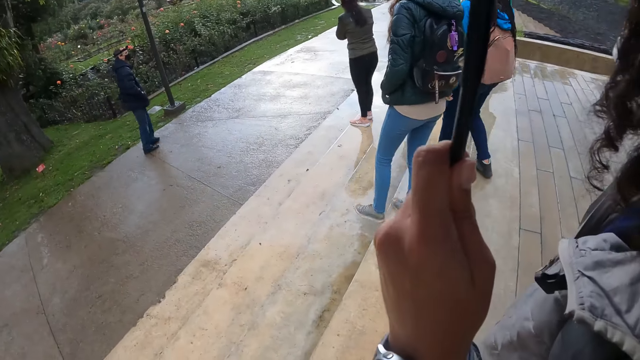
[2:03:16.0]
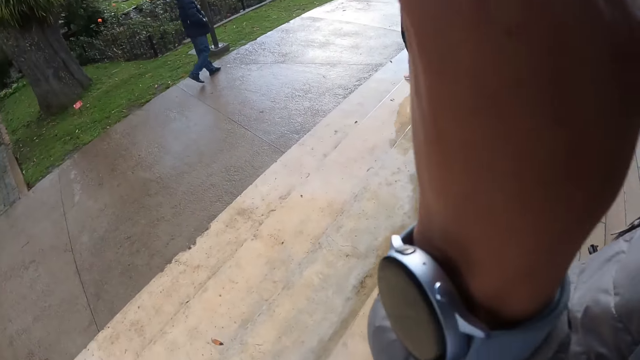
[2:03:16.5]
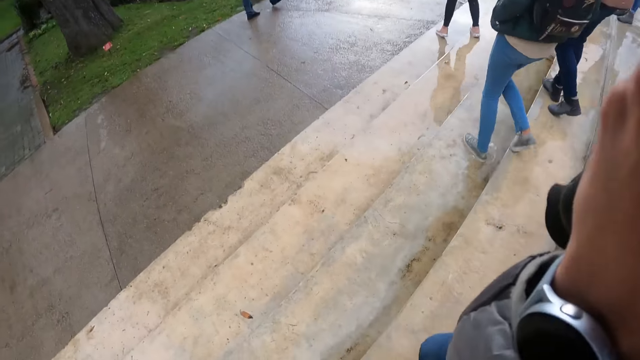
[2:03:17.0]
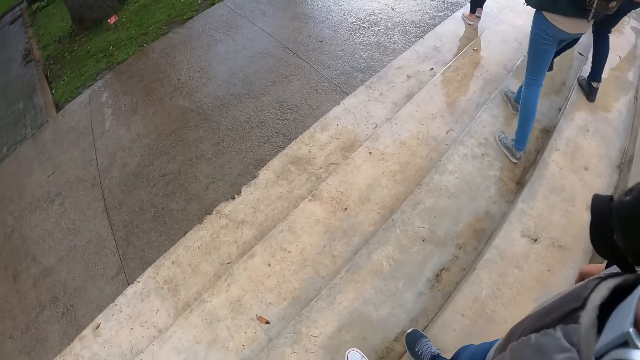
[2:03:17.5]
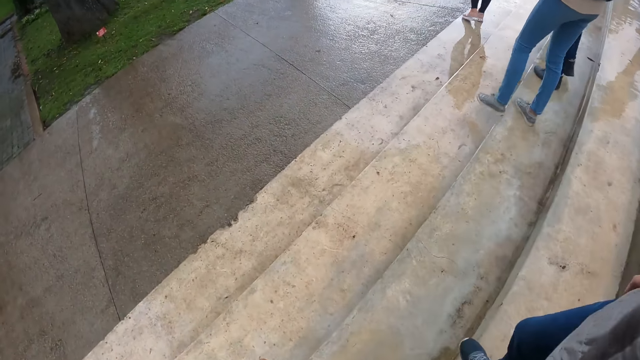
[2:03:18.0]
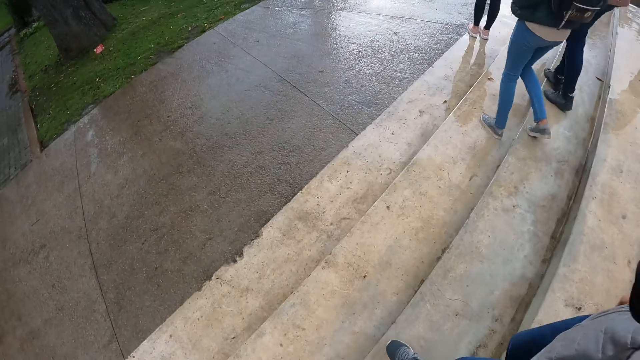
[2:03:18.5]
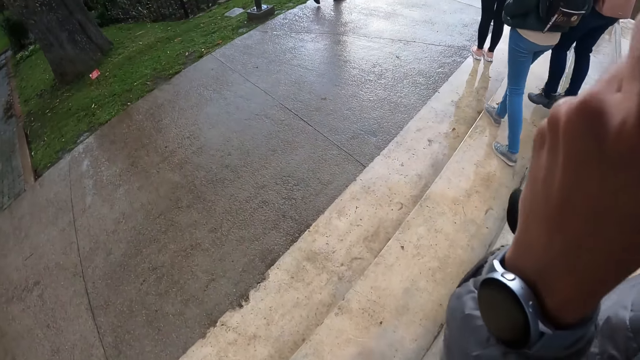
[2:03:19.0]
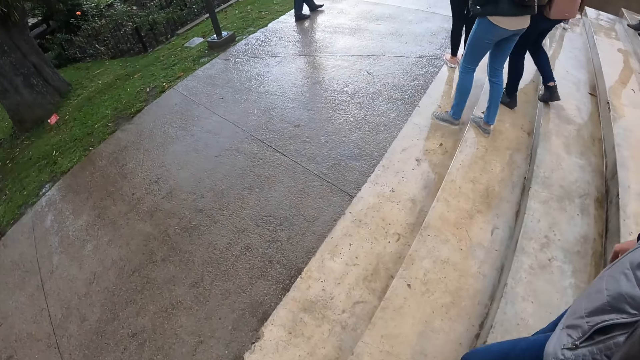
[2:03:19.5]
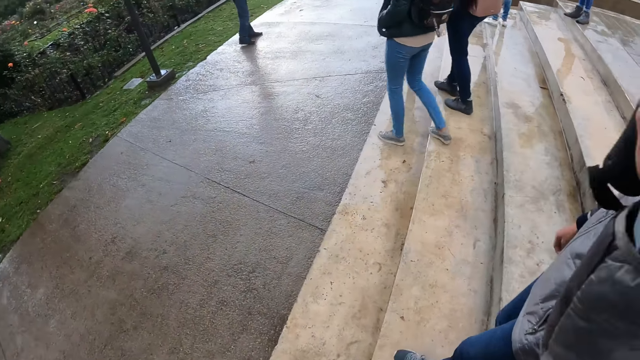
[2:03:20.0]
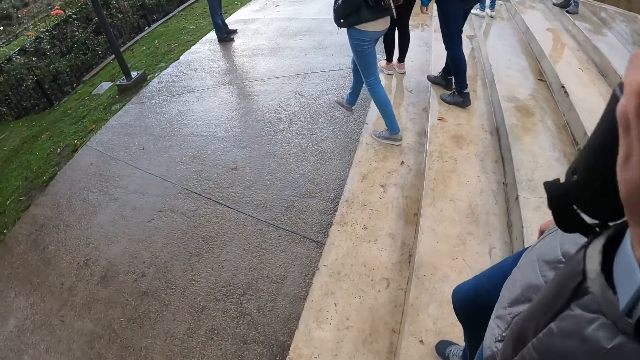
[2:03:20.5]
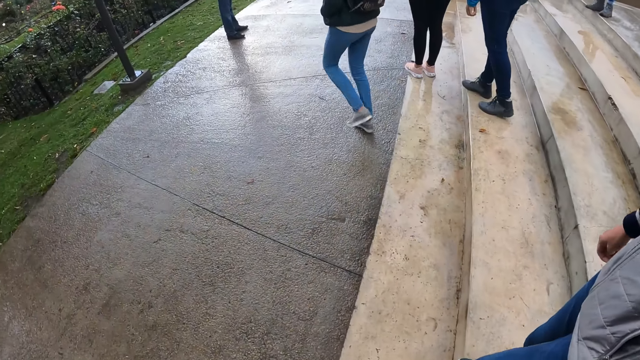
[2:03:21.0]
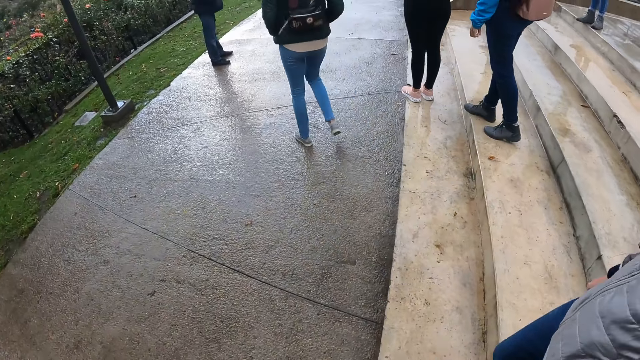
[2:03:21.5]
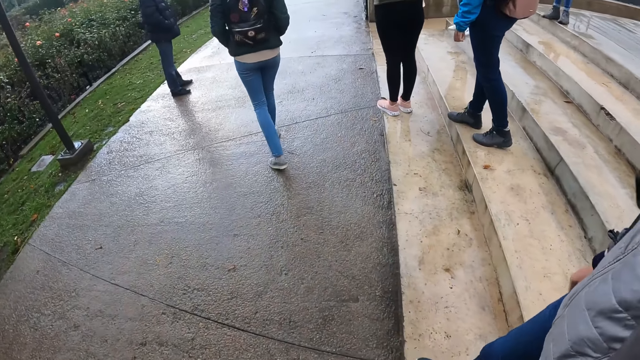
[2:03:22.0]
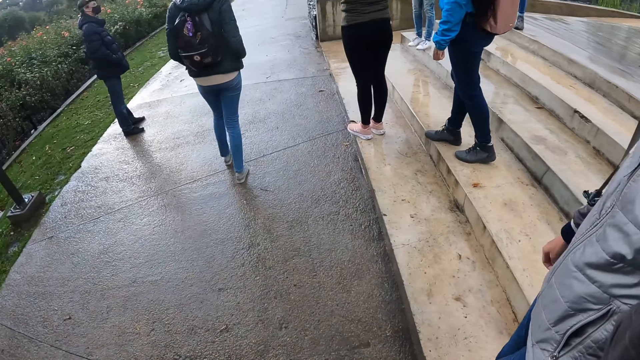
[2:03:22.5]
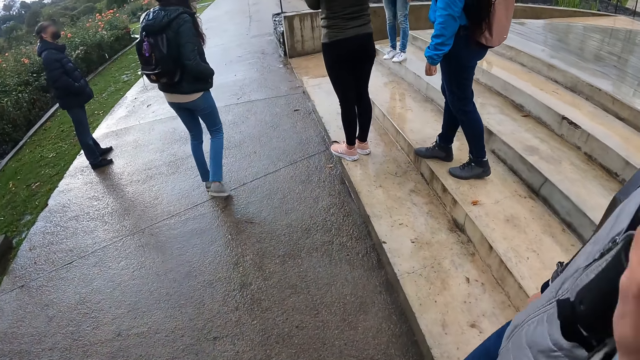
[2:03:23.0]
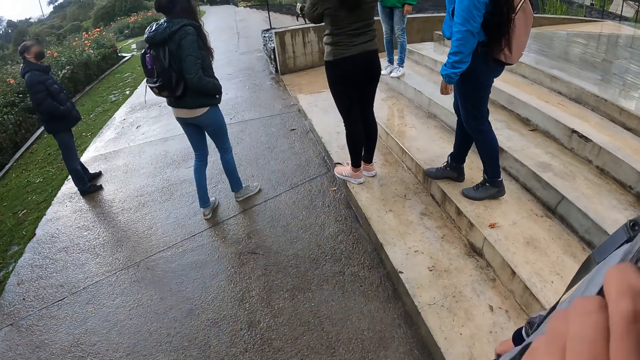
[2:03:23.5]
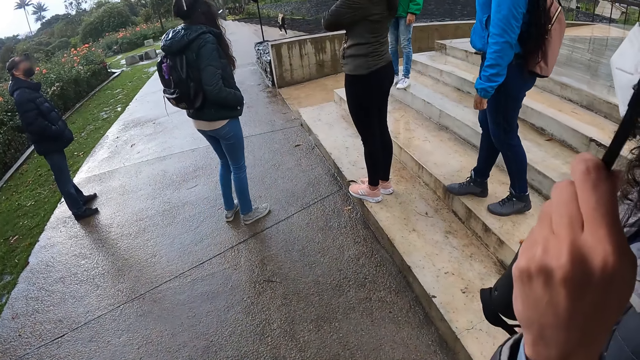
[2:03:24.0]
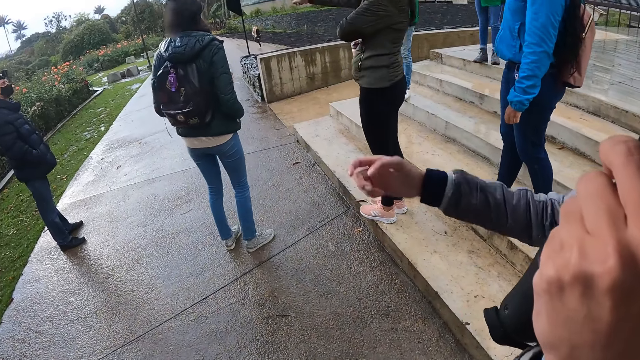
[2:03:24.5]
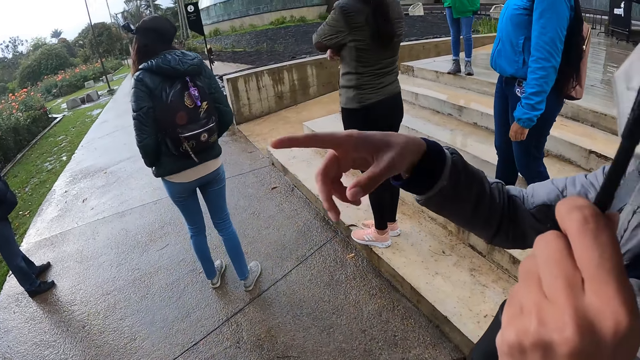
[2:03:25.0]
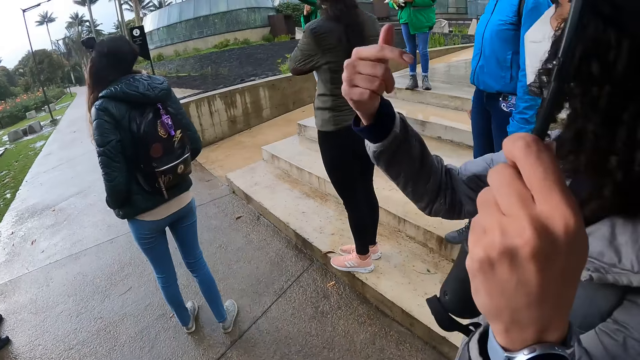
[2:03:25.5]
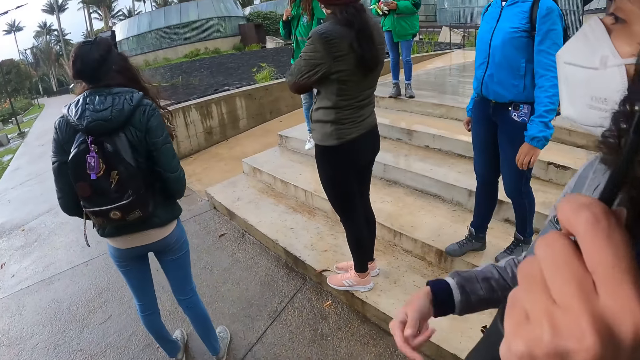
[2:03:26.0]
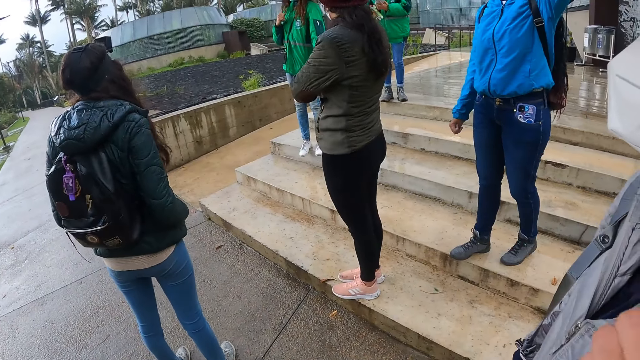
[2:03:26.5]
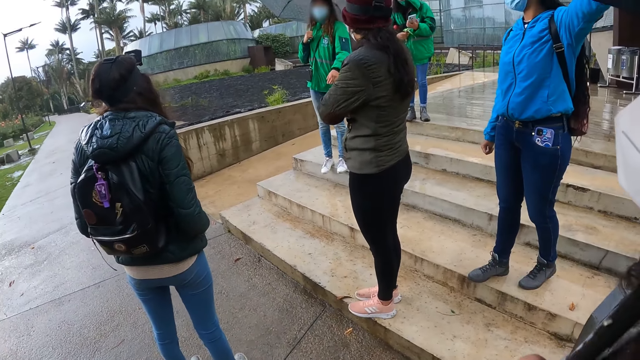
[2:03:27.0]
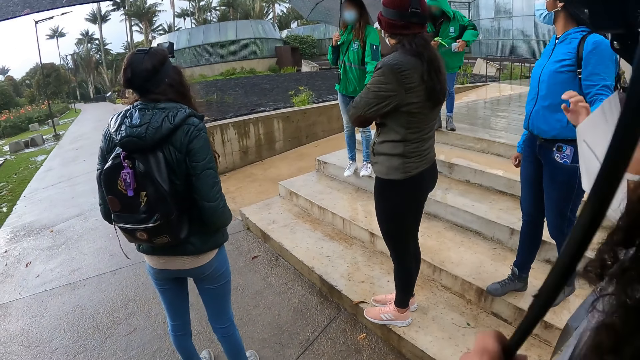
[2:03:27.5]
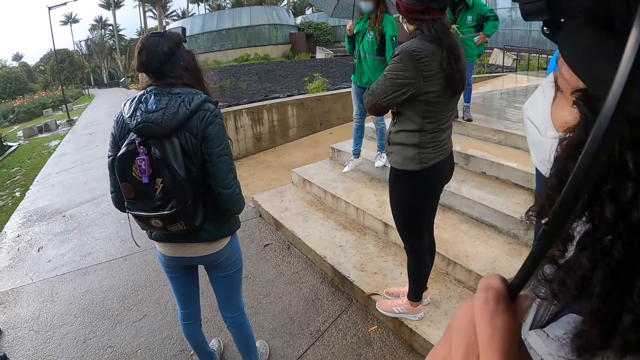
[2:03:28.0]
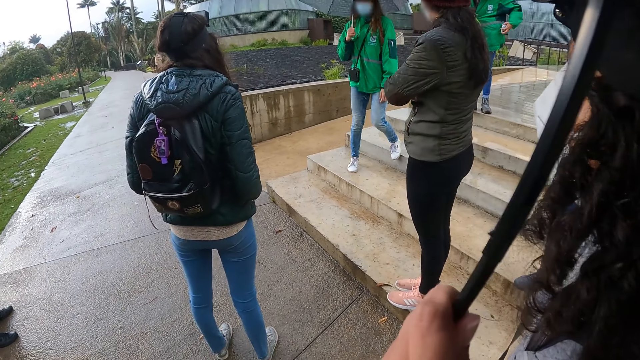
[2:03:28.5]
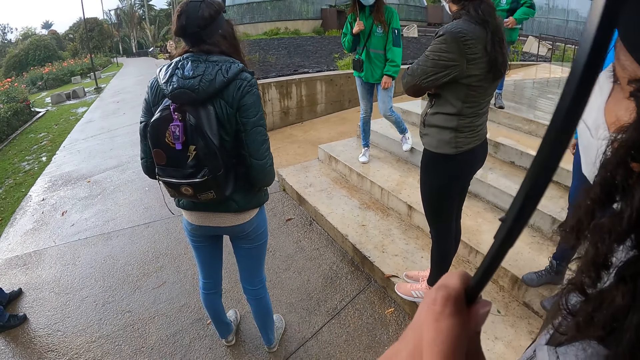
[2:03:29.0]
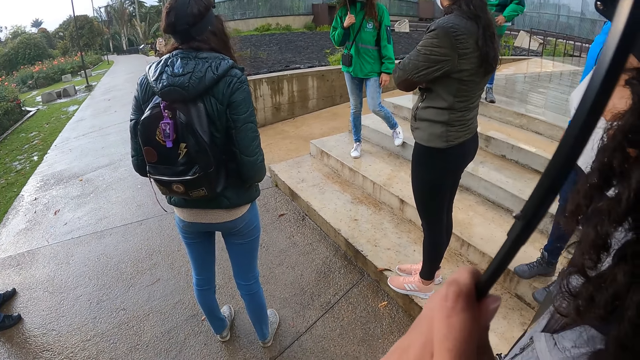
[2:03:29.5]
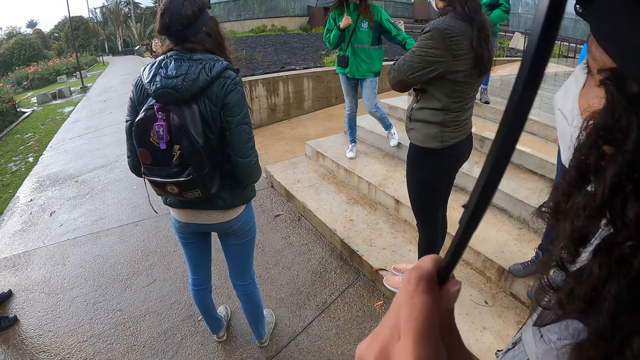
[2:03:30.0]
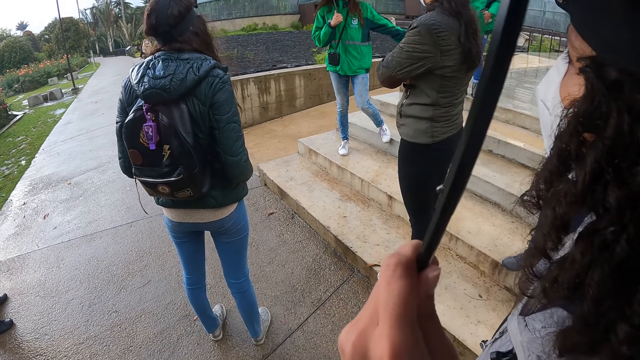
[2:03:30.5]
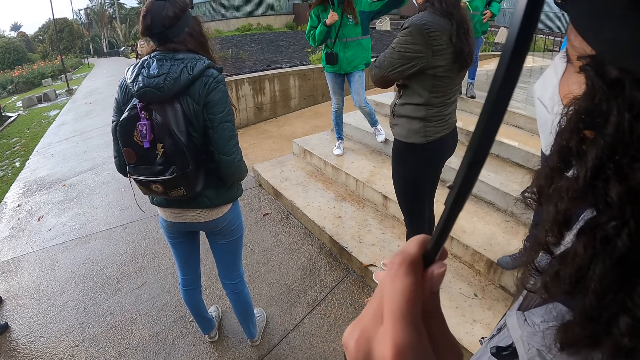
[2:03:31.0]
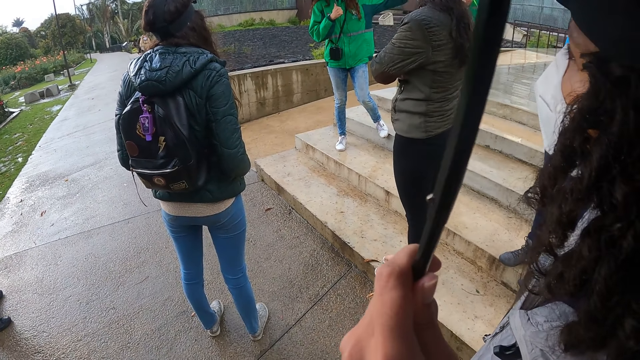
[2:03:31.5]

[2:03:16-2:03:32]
A woman climbs down the stair. Another woman climbs down the stair. The camera wearer climbs down the stair. Another woman moves her hands. The camera wearer looks around the place.

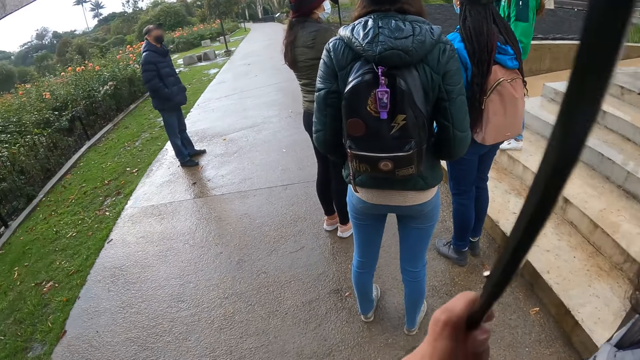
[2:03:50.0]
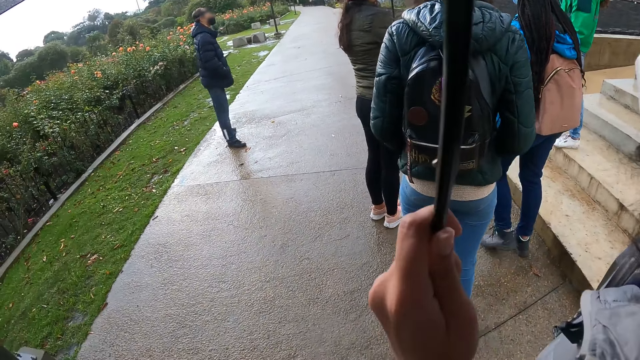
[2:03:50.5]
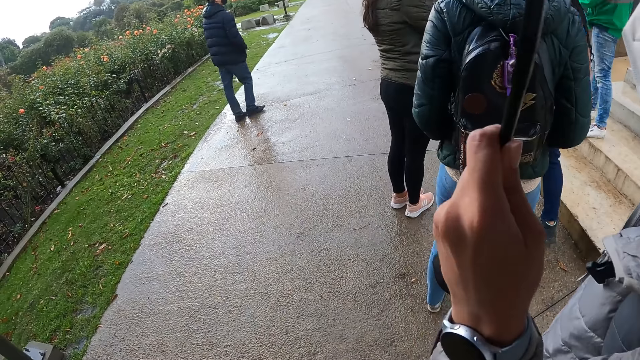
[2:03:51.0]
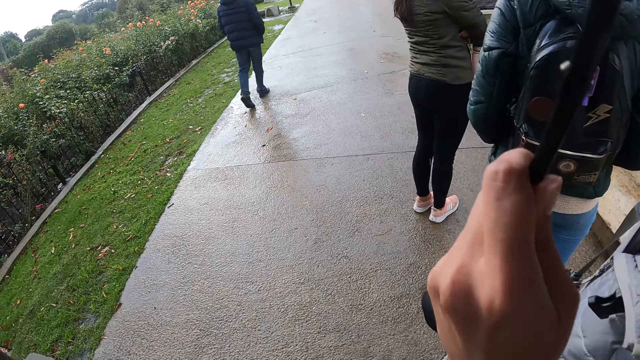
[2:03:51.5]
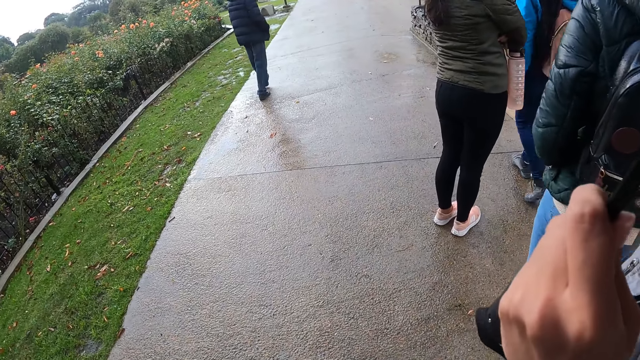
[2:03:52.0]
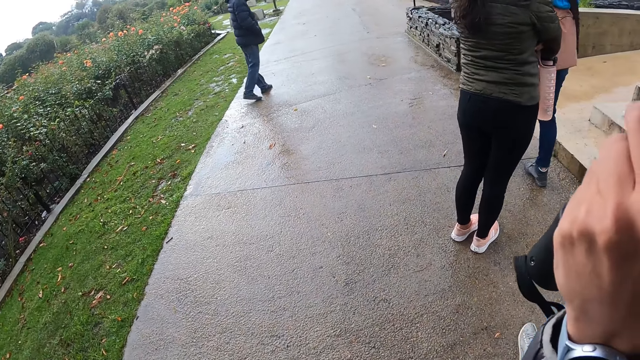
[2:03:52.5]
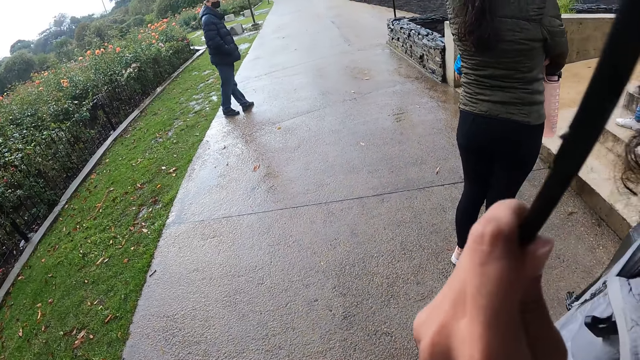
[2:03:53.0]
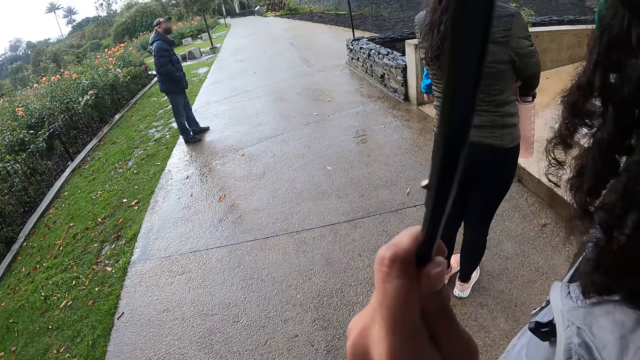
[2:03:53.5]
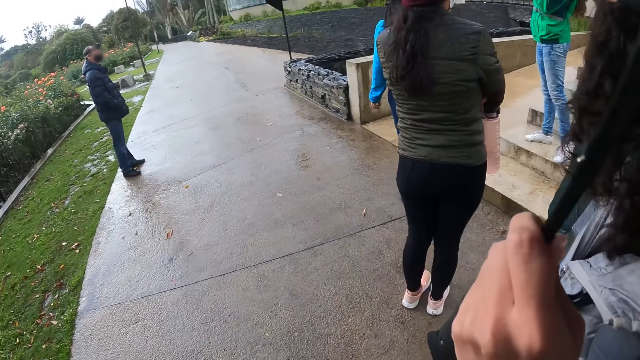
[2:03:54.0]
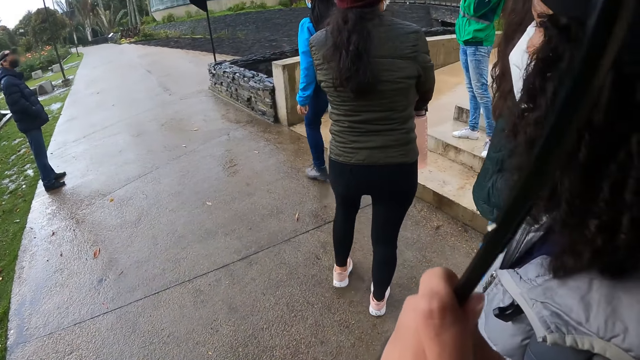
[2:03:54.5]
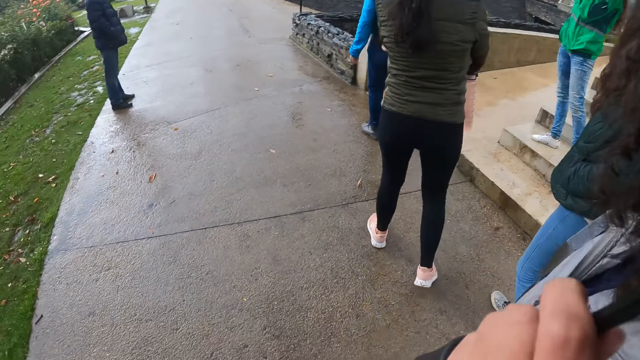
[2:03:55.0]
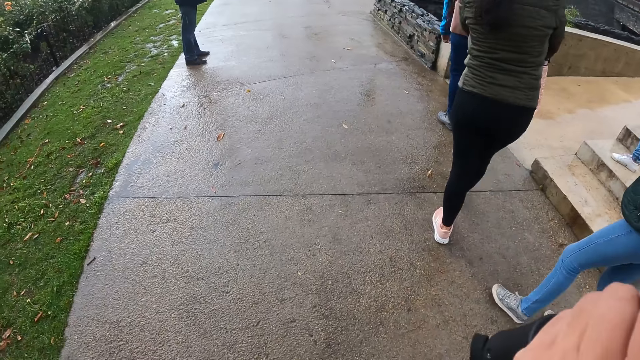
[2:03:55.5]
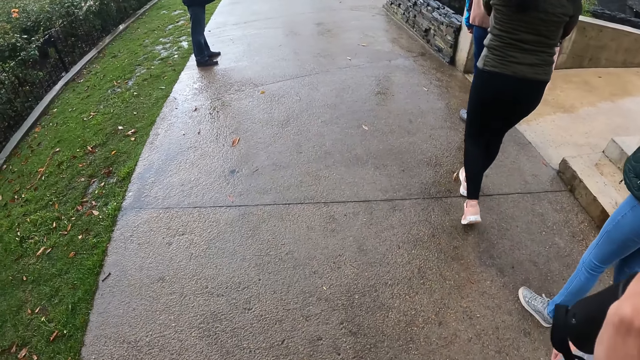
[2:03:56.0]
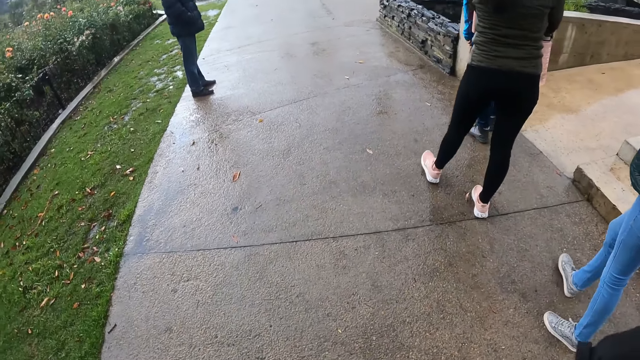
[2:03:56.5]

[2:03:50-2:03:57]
The camera wearer walks on the pavement.
